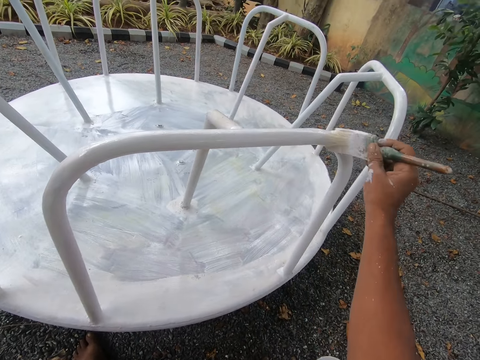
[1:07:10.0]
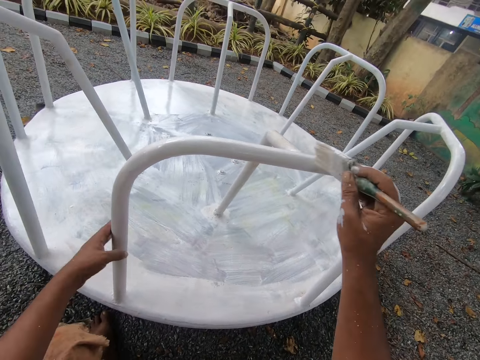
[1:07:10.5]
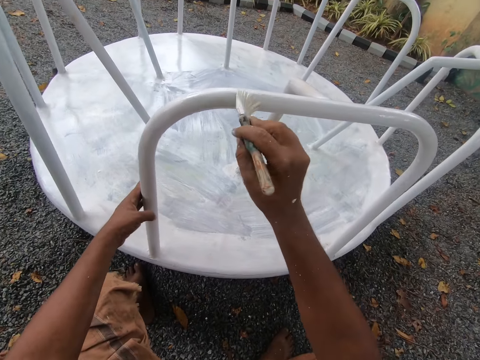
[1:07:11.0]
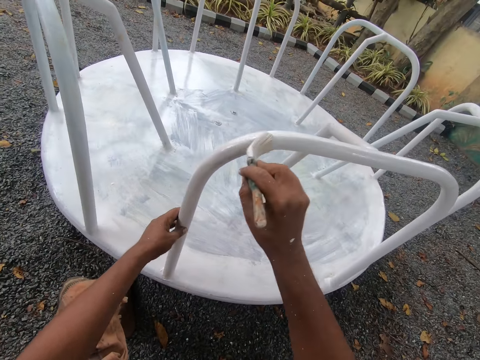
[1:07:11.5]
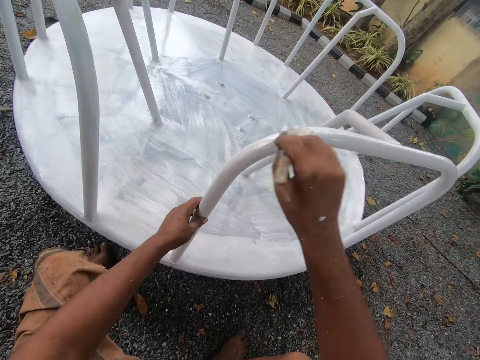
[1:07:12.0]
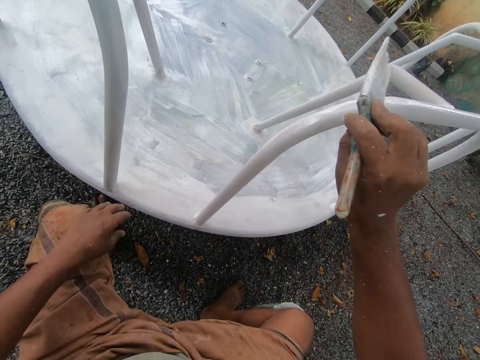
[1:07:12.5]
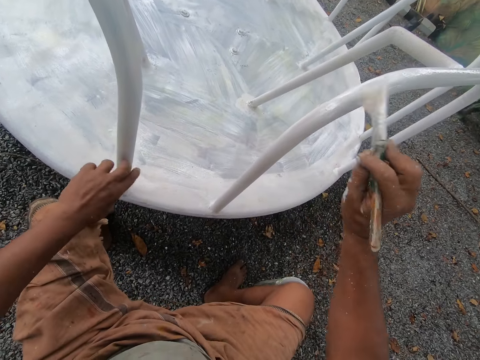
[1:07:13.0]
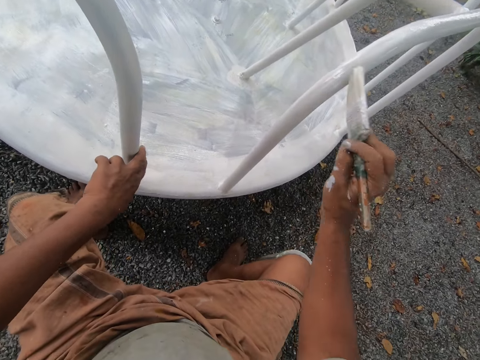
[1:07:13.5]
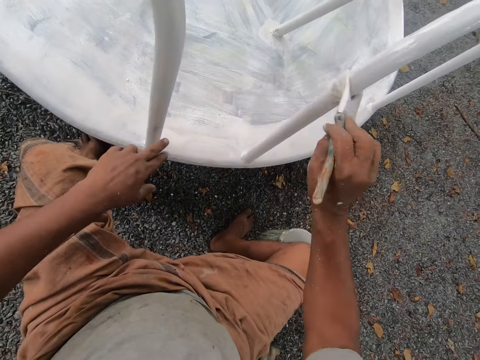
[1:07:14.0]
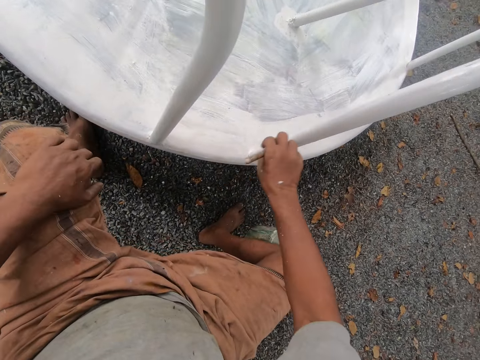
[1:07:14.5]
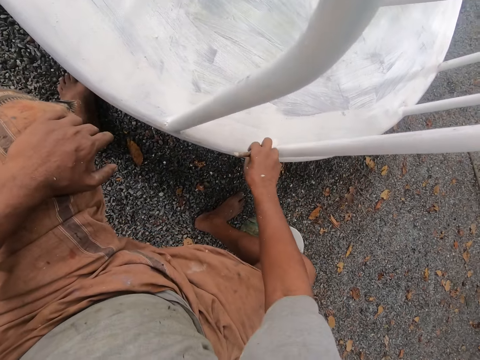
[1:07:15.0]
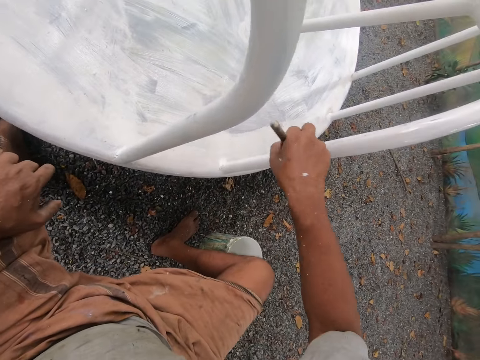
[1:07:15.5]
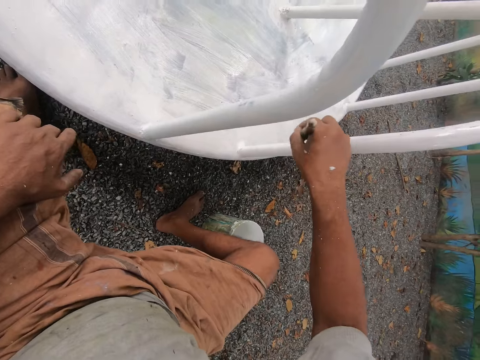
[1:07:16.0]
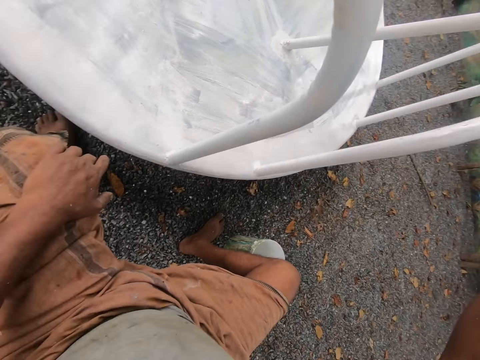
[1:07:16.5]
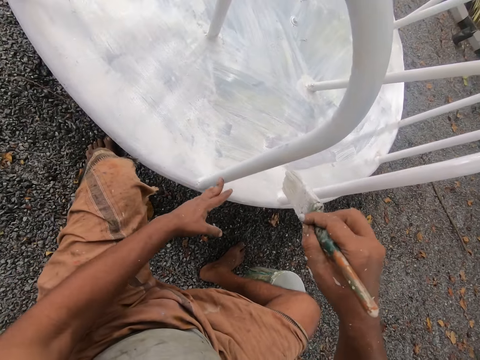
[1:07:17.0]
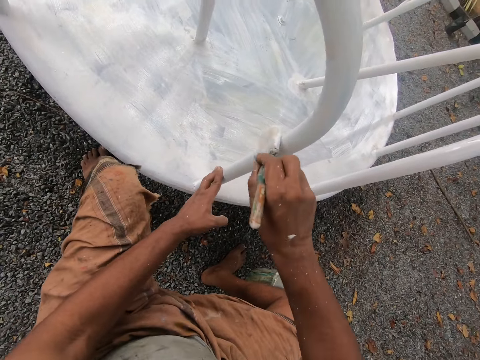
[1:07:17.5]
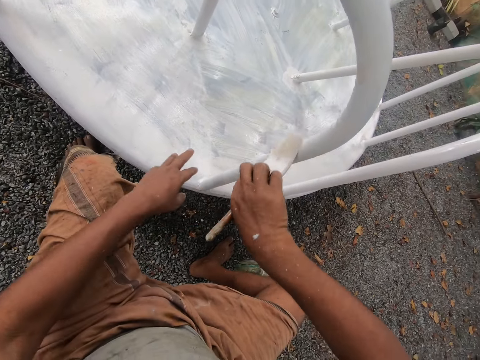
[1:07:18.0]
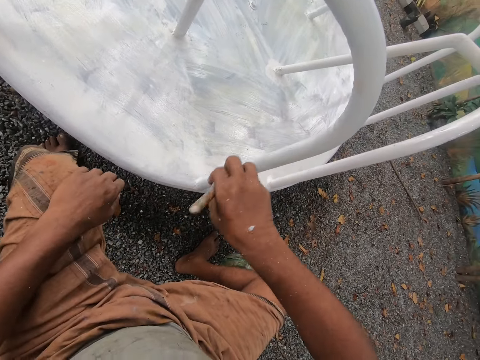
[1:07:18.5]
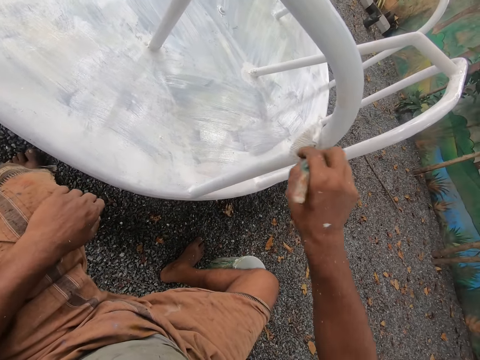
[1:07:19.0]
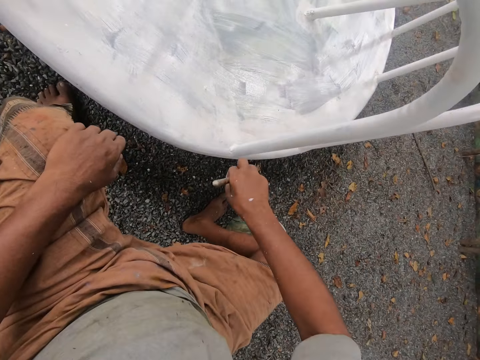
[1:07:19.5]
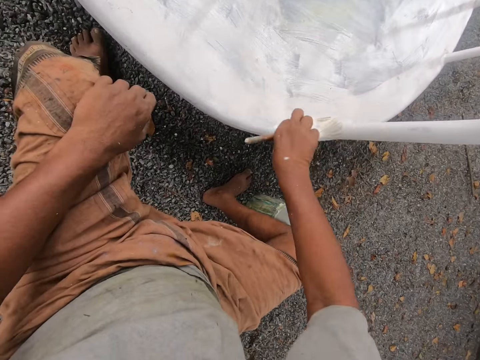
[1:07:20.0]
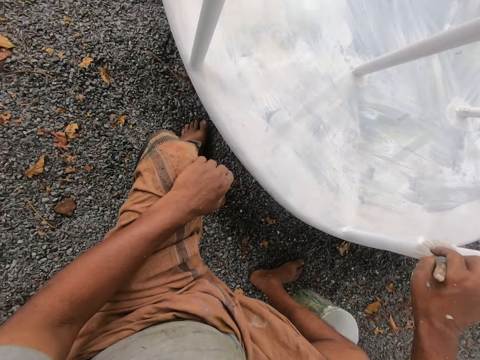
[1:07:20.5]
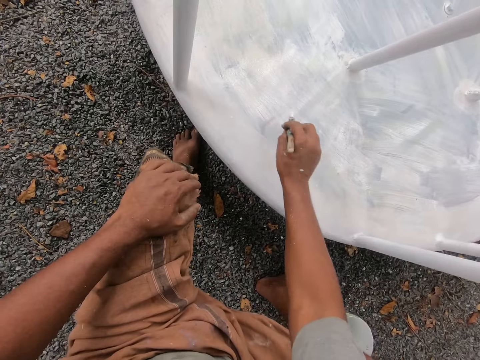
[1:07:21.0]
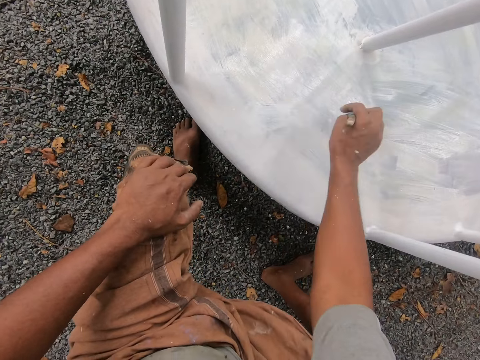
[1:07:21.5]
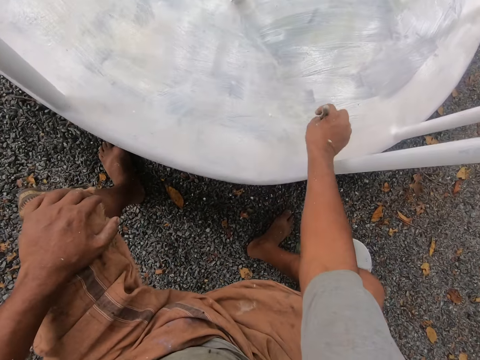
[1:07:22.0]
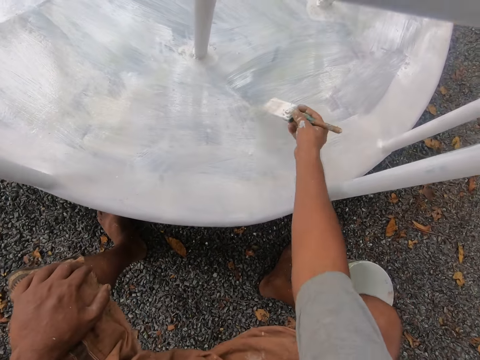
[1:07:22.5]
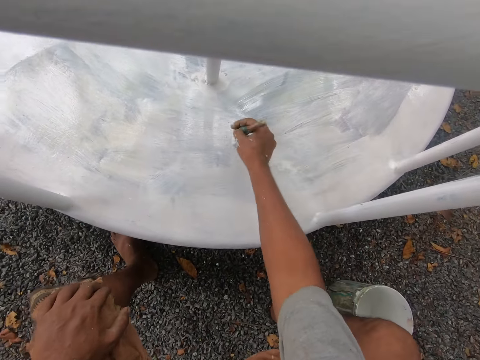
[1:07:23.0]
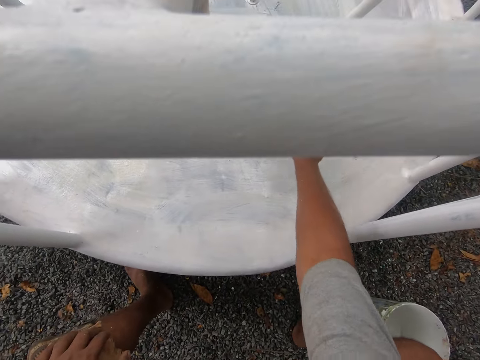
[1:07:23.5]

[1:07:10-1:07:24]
The camera wearer holds the railing with his left hand. He moves the playground roundabout with his left hand. He paints the railing of the swing. He touches the playground roundabout with his left hand. He holds another railing with his left hand. He paints the railing of the swing. He lets go of the railing. He paints the railing of the swing. He touches the playground roundabout with his left hand. He holds the railing with his left hand, paints the railing of the swing and lets go of the railing. He paints the railing of the swing. He paints the bottom part of the swing.

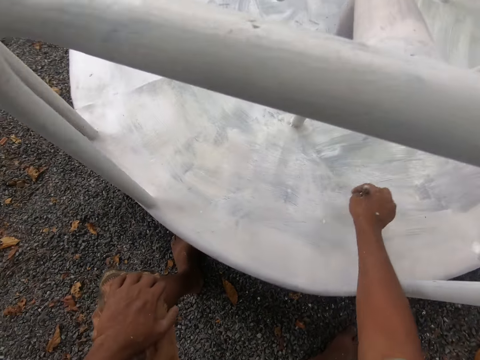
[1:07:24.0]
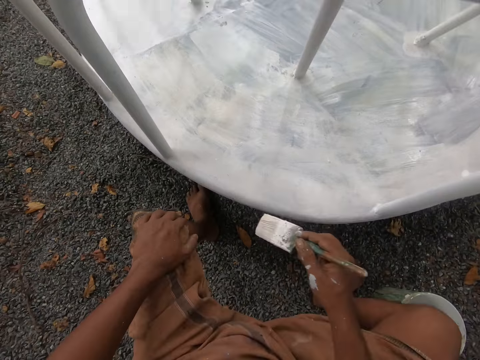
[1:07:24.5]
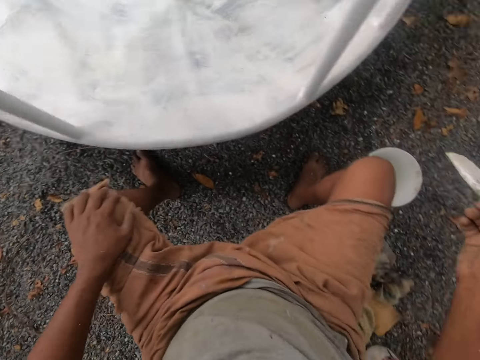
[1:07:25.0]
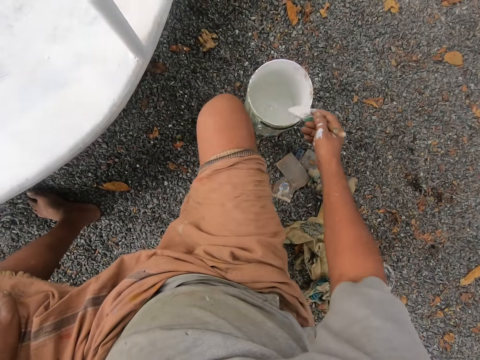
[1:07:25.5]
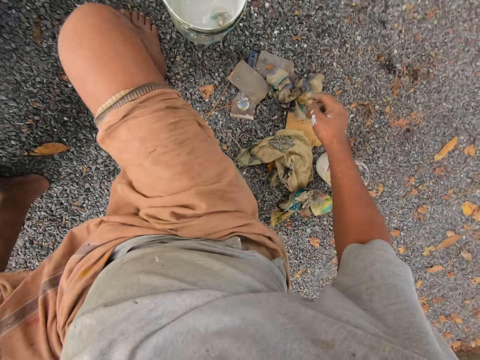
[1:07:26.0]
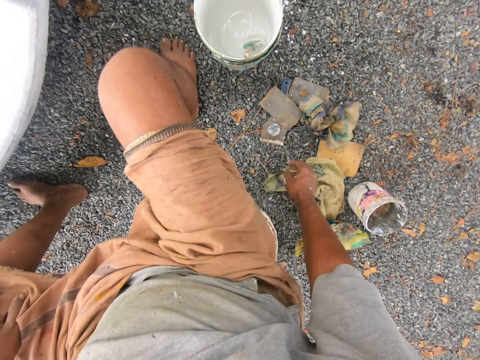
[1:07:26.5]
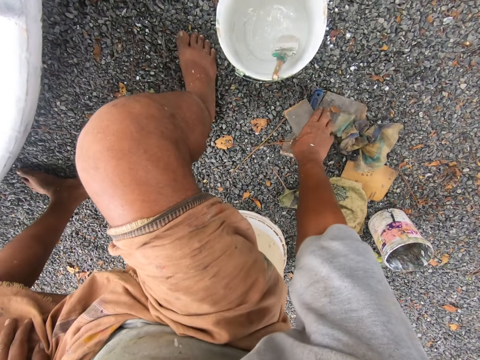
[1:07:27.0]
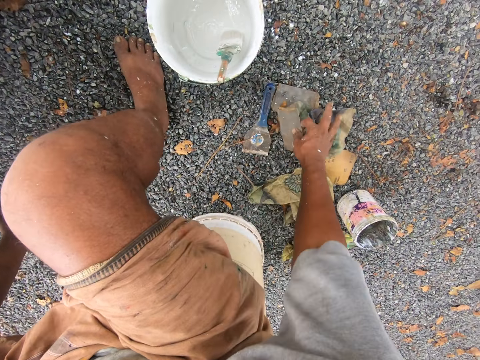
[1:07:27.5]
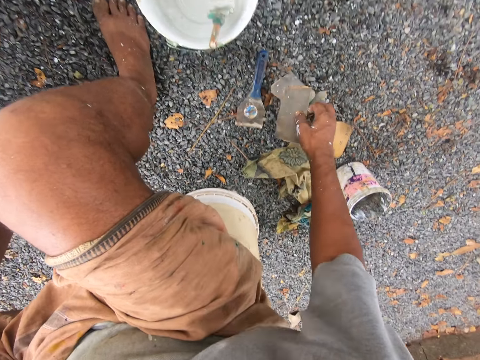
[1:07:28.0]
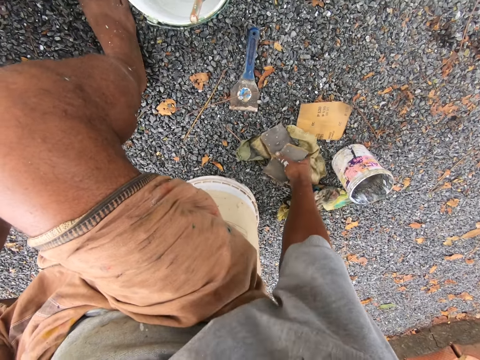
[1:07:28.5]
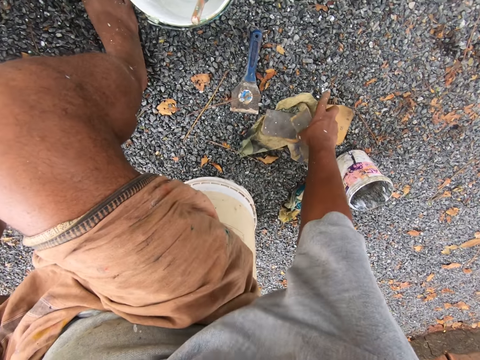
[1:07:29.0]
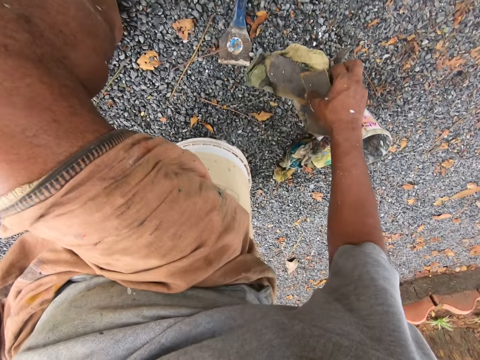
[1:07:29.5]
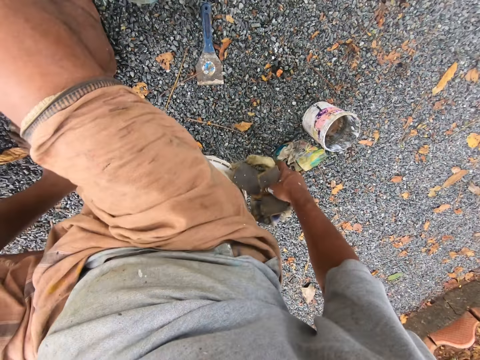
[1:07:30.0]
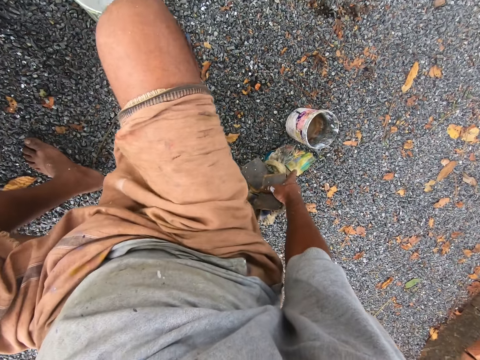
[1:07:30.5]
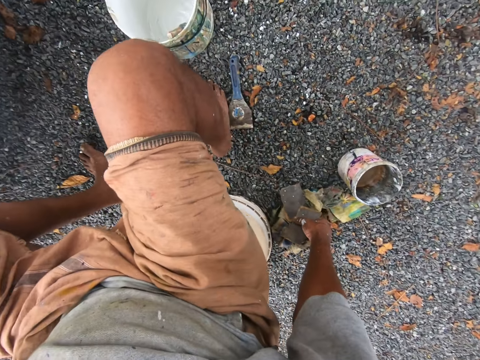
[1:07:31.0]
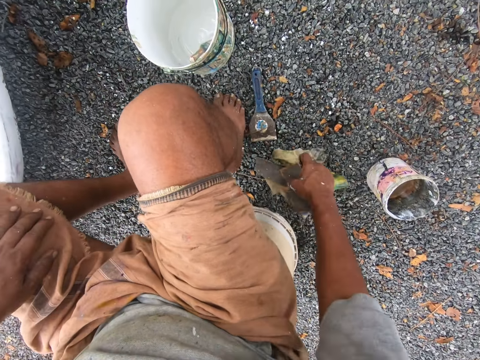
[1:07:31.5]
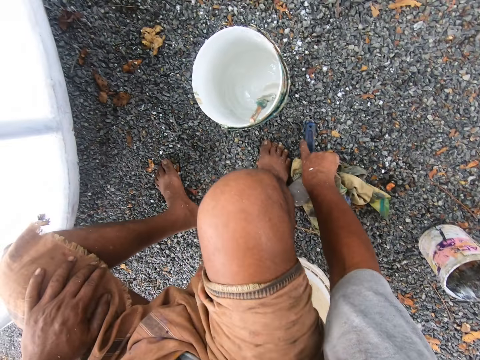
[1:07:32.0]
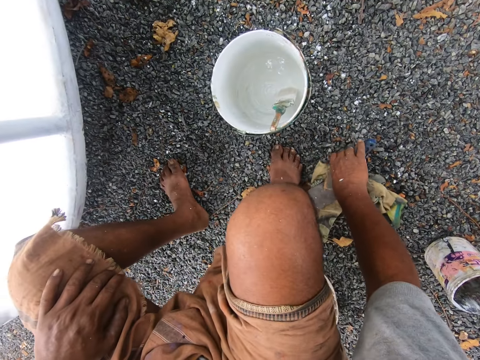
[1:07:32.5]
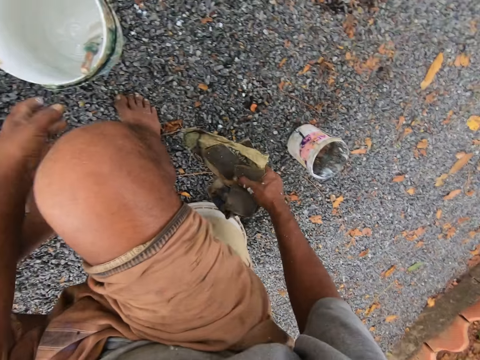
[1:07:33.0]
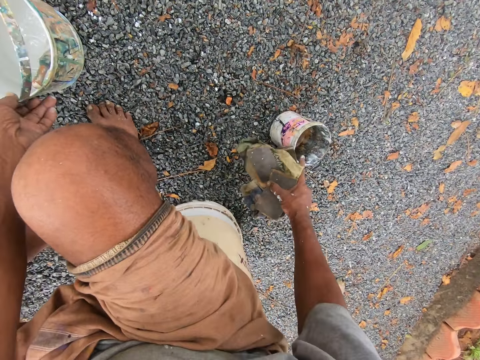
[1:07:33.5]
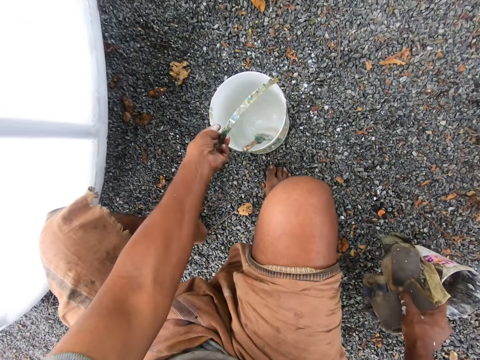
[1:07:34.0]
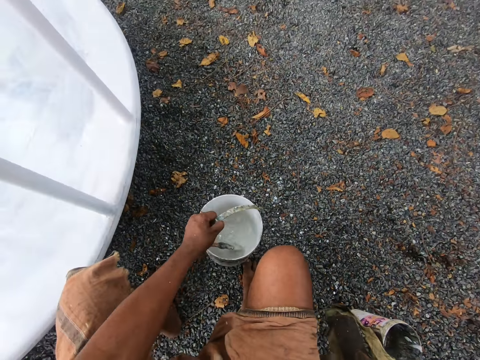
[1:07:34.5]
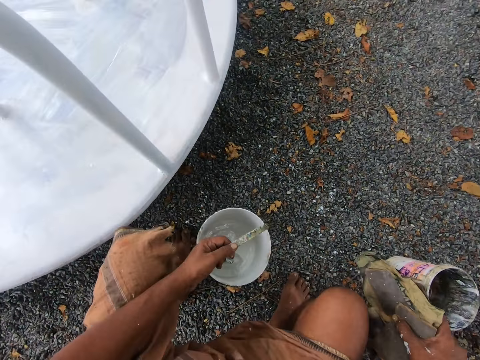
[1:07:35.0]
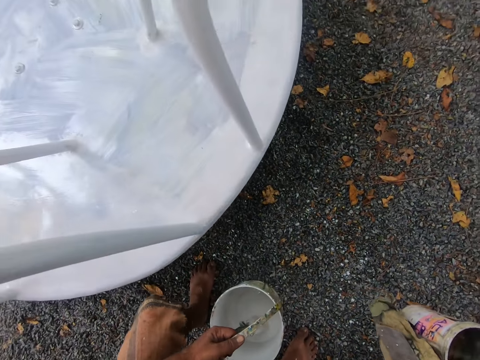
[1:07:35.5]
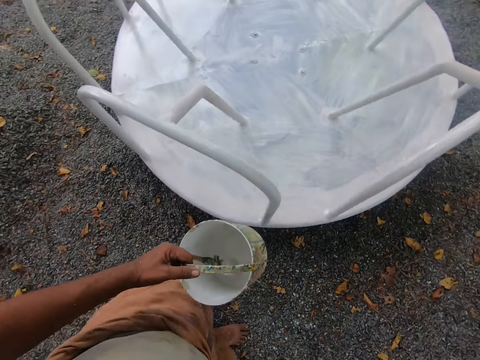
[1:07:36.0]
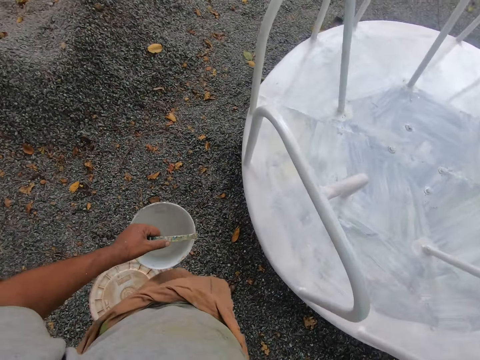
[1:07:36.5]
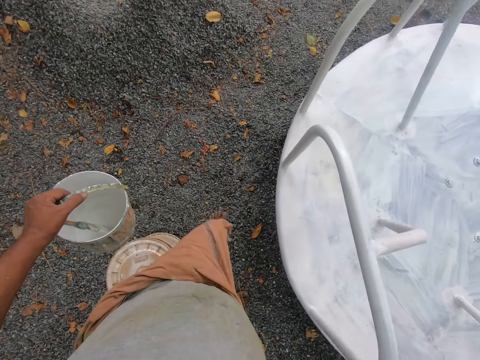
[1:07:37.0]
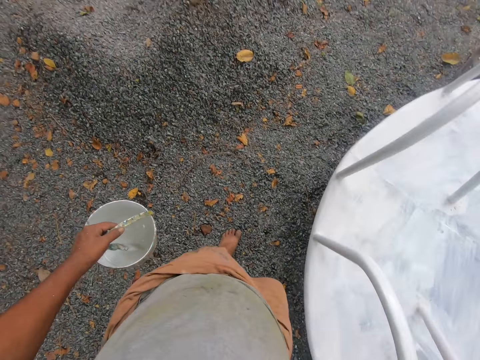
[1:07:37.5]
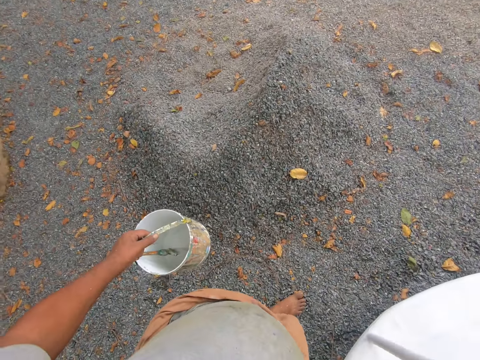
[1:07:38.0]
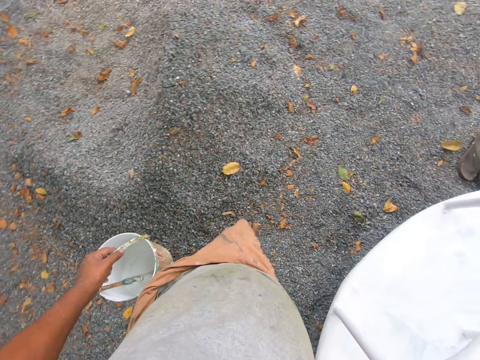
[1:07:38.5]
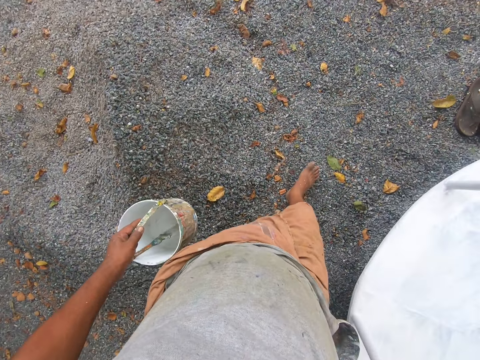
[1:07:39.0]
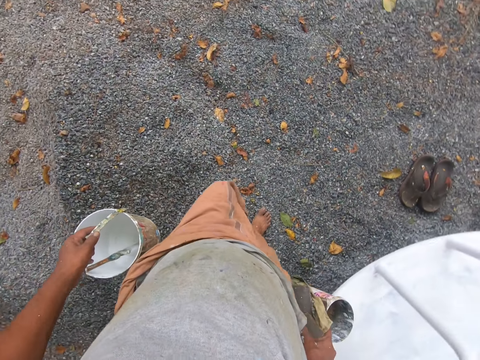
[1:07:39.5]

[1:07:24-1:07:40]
The camera wearer throws the paint brush into the paint bucket on the ground with his right hand. He picks up a sandpaper from the ground with his right hand. He picks up a sandpaper from the ground with his right hand again. He picks up a rag from the ground with his right hand. He picks up a piece of paper from the ground with his right hand. He picks up another rag from the ground with his right hand. He picks up a scraper from the ground with his right hand. He picks up the bucket of paint from the ground with his left hand. He picks up a container from the ground with his right hand. He stands up. He walks away from the swing.
